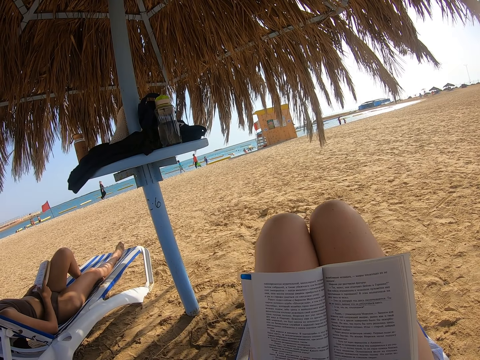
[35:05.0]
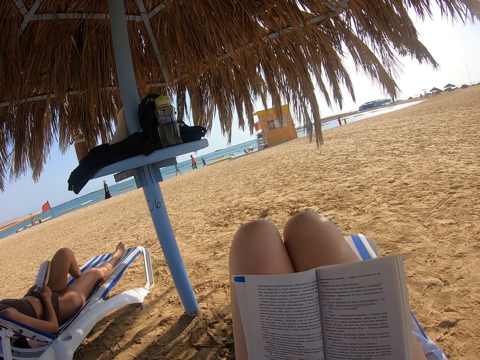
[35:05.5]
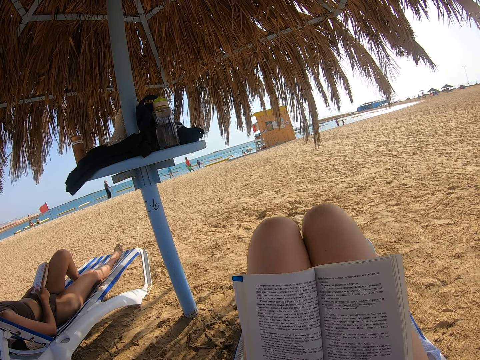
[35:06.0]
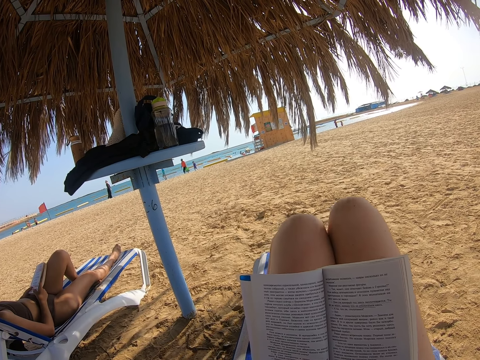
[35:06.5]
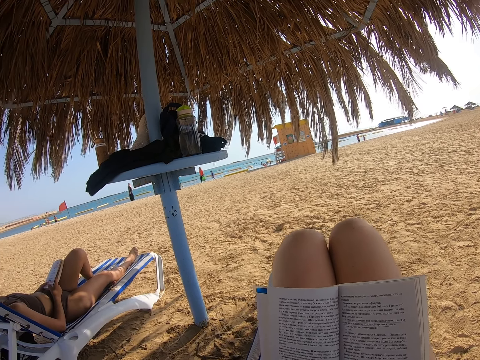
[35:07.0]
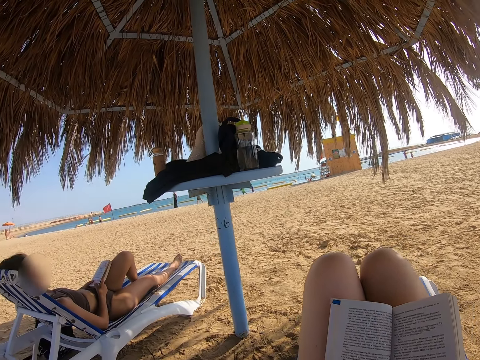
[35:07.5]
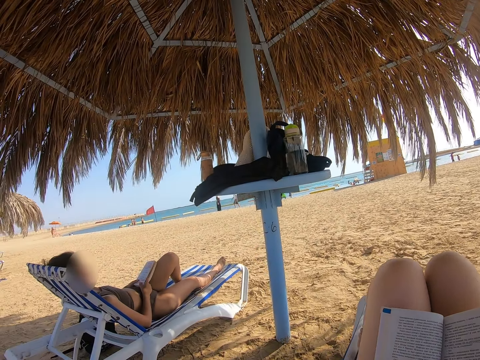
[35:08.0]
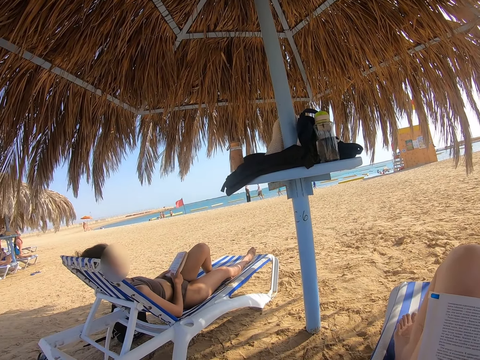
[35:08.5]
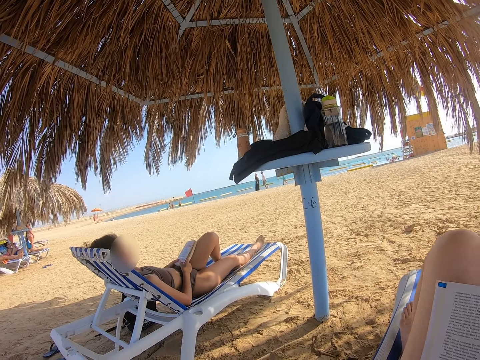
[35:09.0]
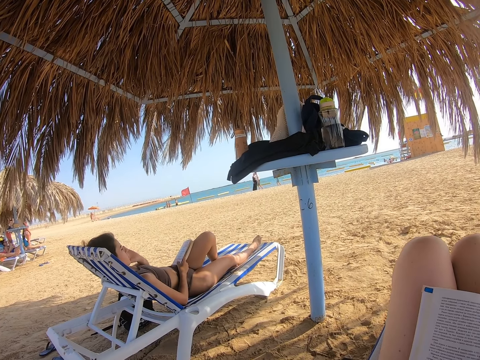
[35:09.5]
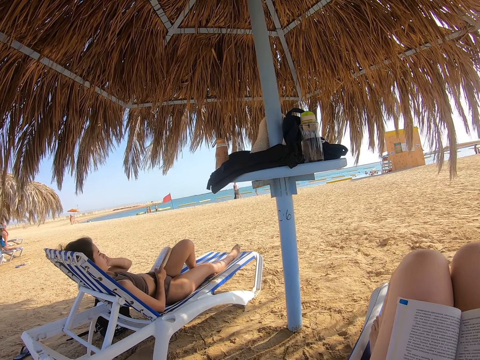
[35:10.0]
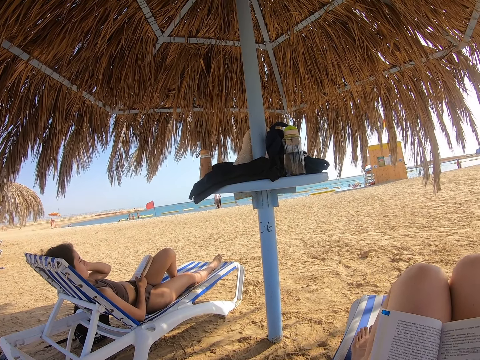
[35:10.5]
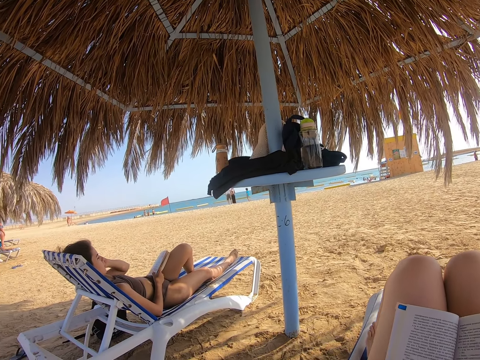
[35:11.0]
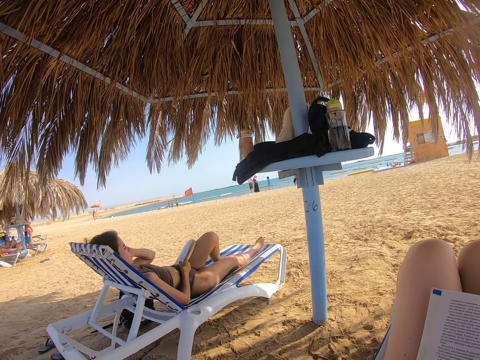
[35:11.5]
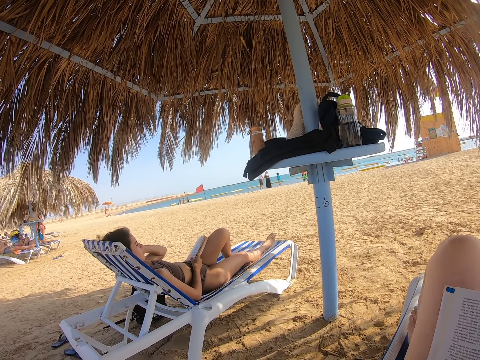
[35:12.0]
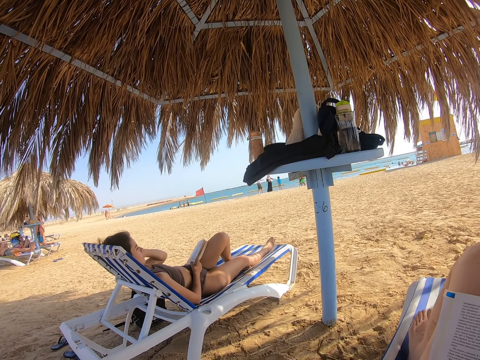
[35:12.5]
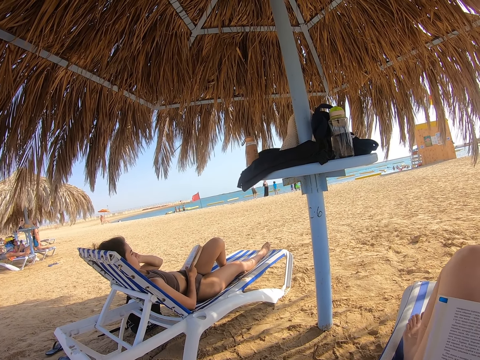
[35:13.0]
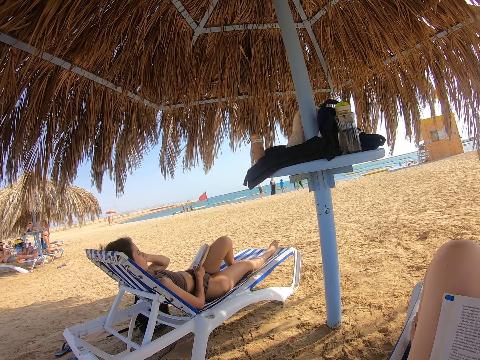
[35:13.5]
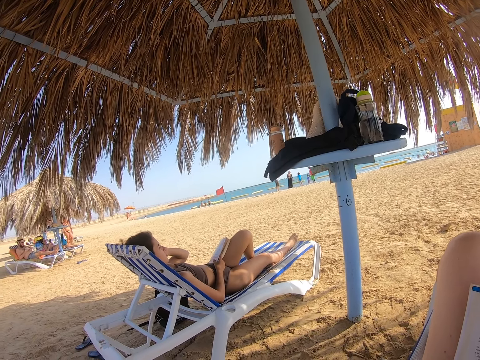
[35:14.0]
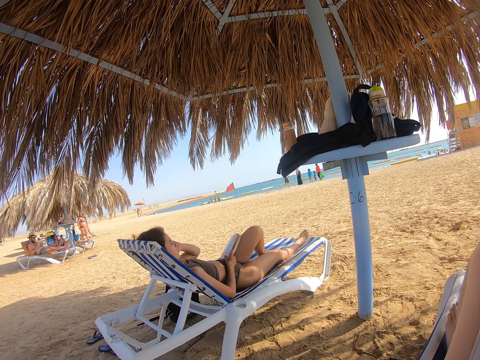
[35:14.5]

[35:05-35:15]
The camera wearer looks around. They look towards the lady.

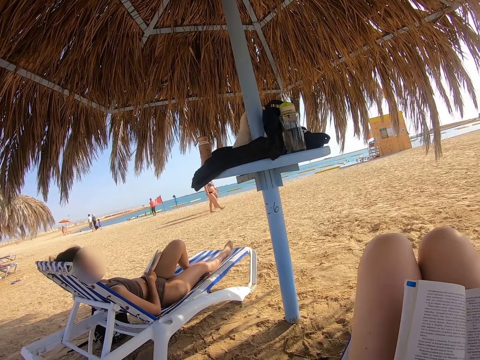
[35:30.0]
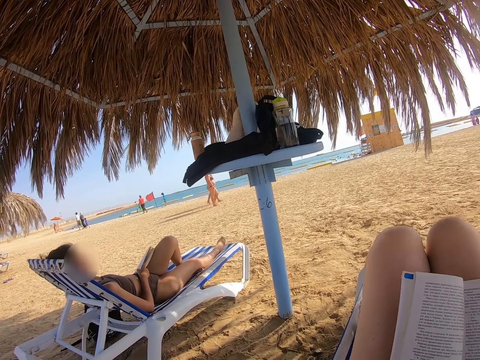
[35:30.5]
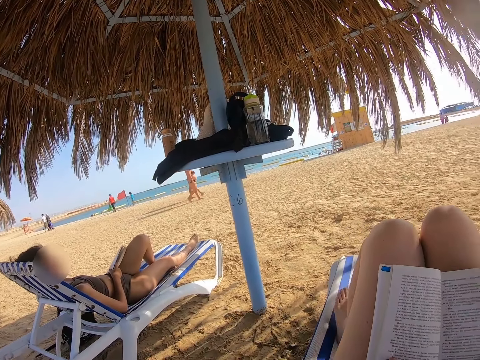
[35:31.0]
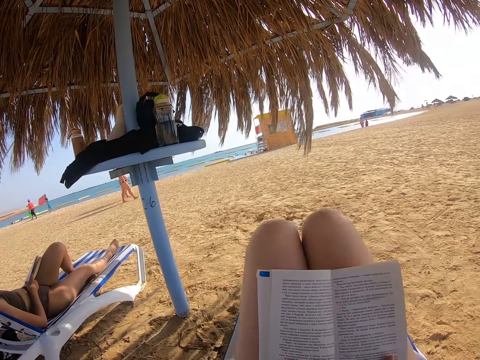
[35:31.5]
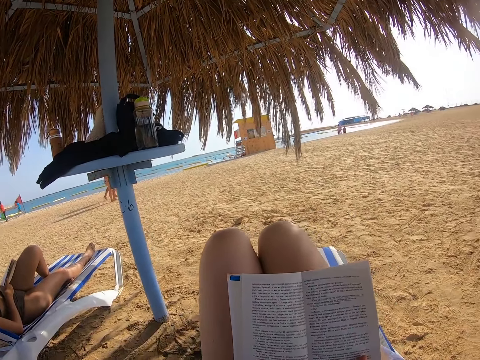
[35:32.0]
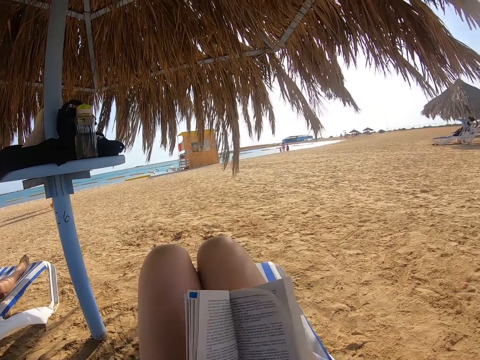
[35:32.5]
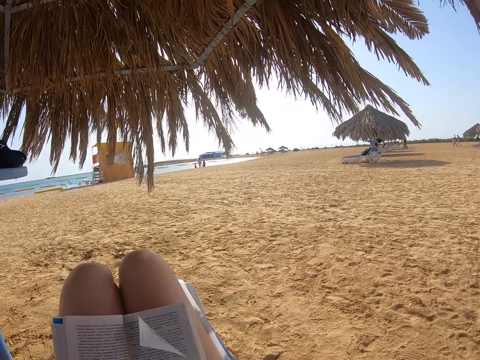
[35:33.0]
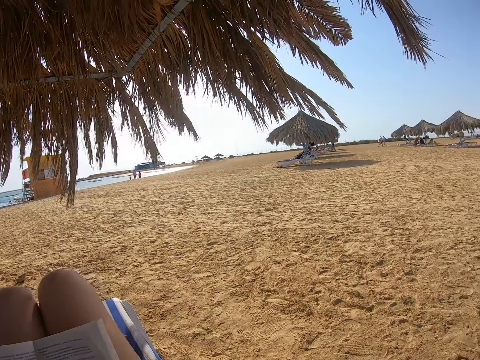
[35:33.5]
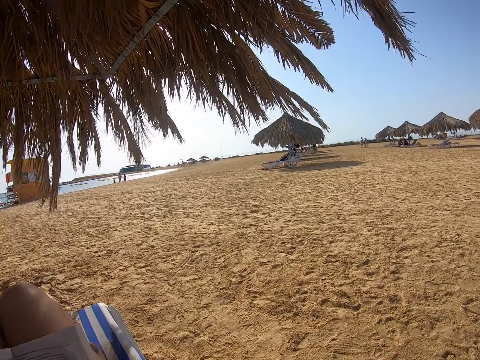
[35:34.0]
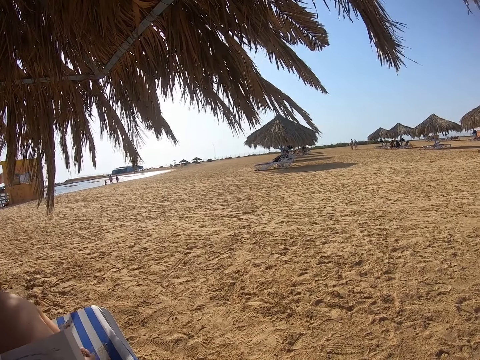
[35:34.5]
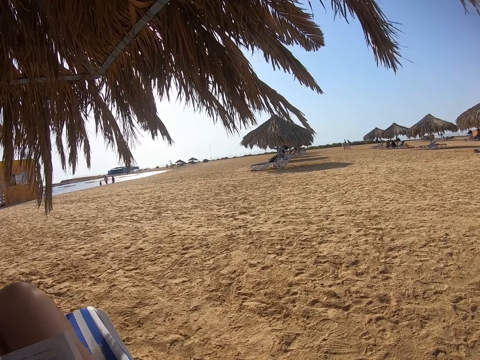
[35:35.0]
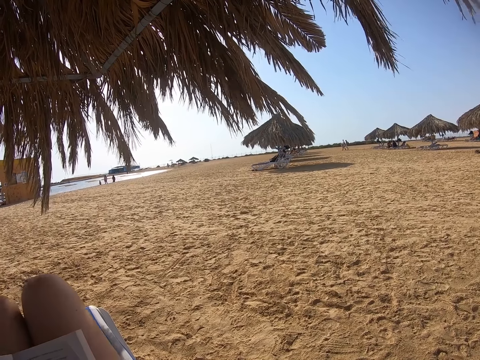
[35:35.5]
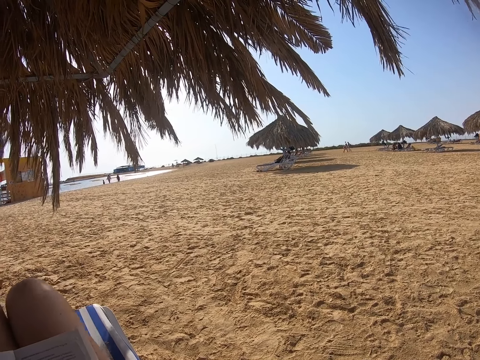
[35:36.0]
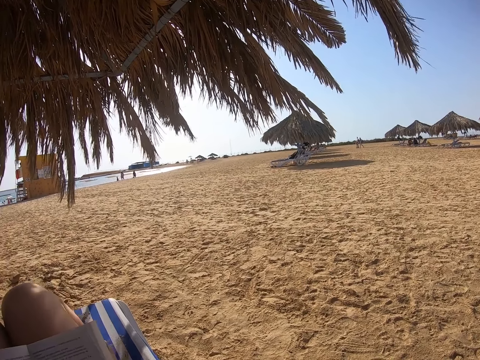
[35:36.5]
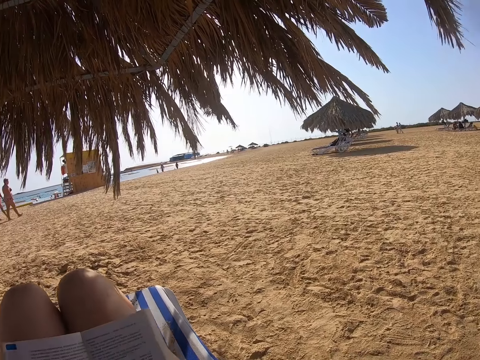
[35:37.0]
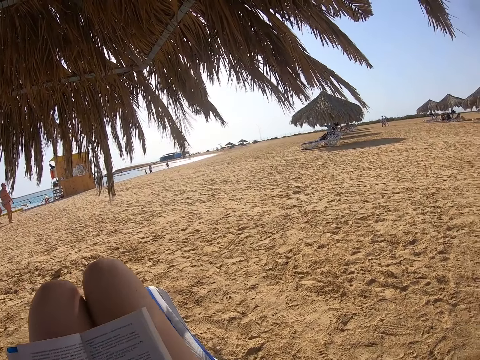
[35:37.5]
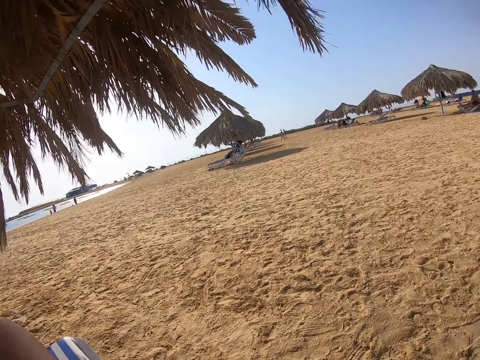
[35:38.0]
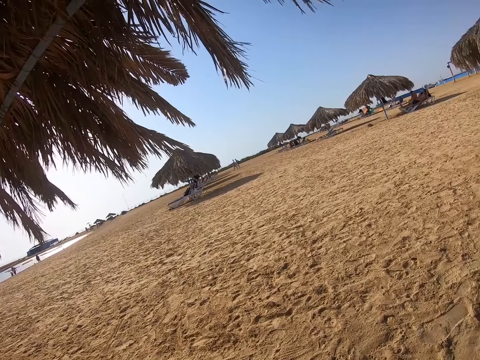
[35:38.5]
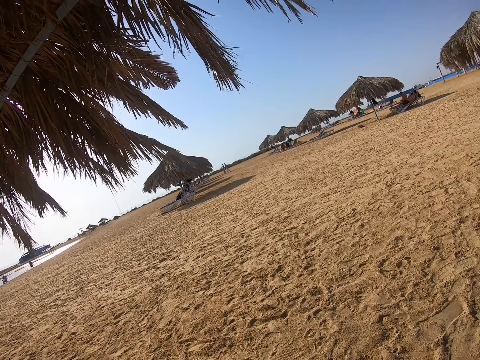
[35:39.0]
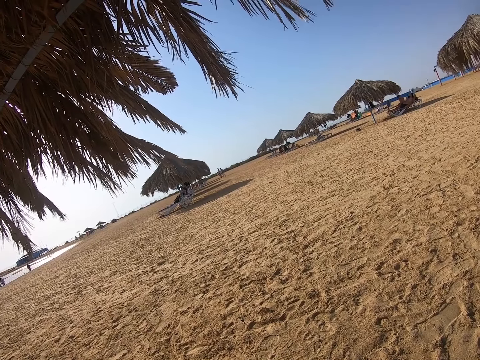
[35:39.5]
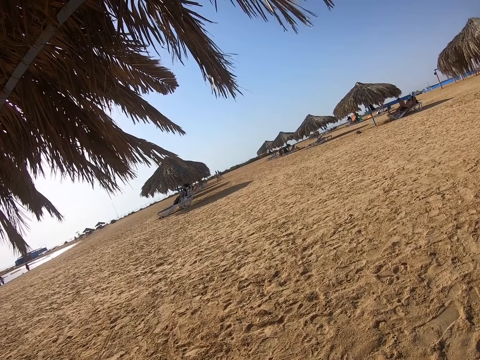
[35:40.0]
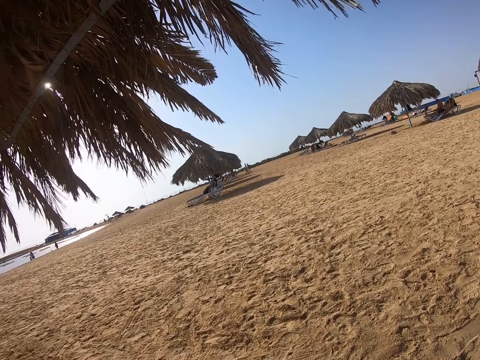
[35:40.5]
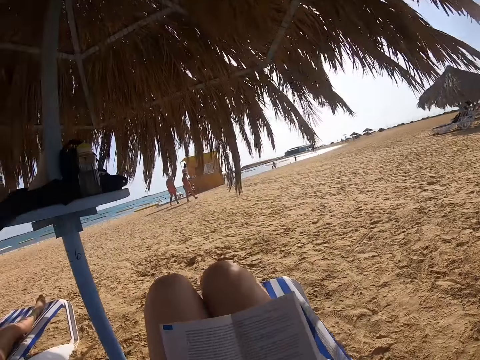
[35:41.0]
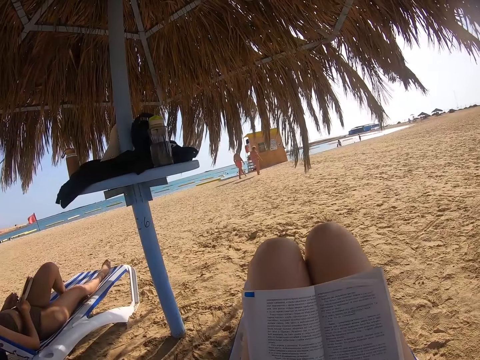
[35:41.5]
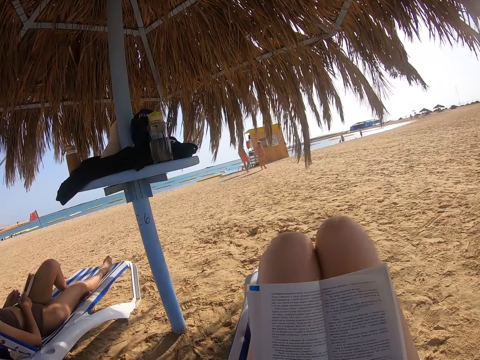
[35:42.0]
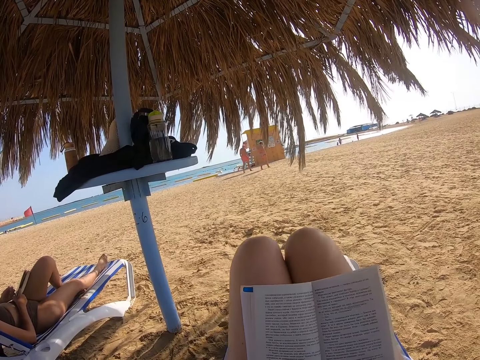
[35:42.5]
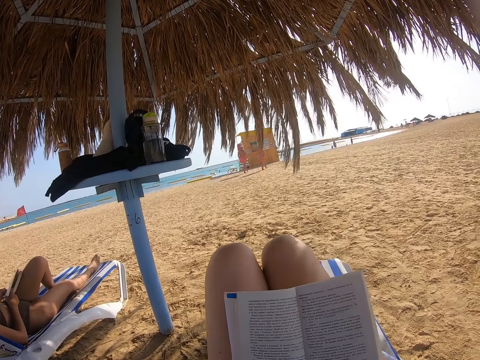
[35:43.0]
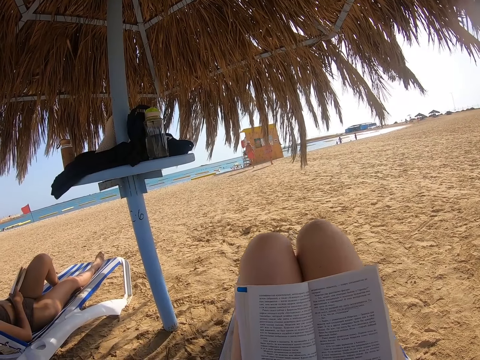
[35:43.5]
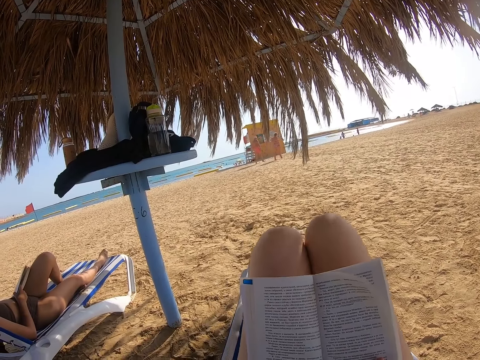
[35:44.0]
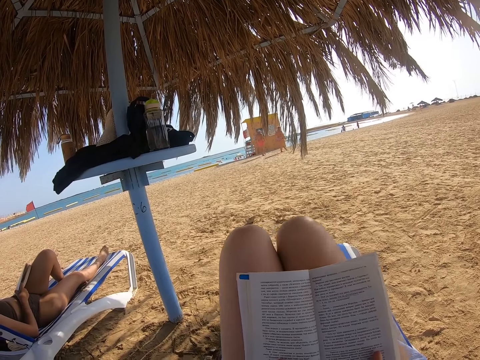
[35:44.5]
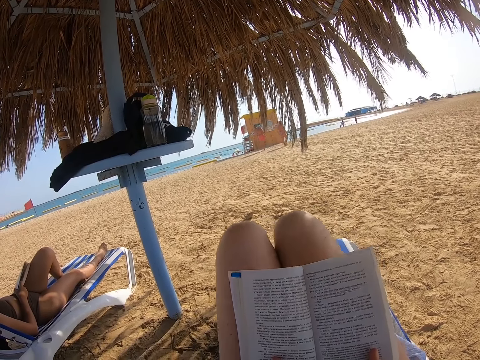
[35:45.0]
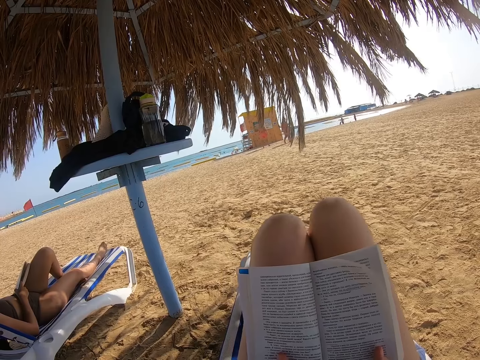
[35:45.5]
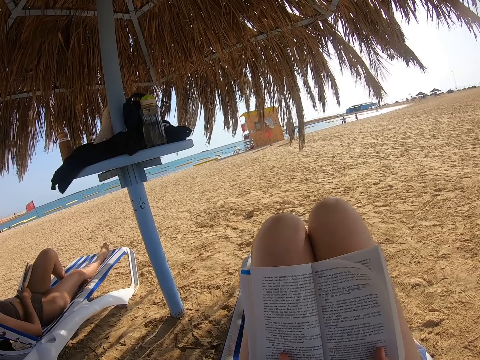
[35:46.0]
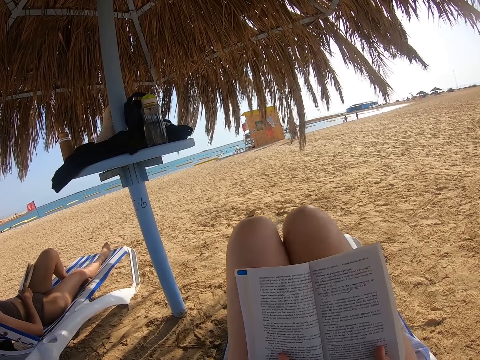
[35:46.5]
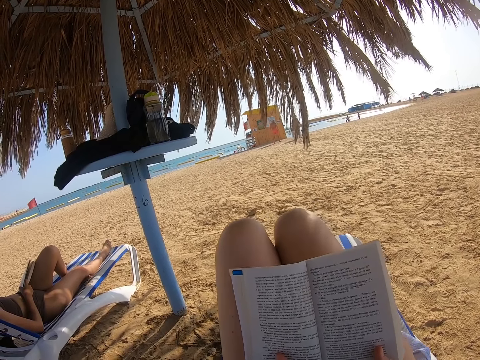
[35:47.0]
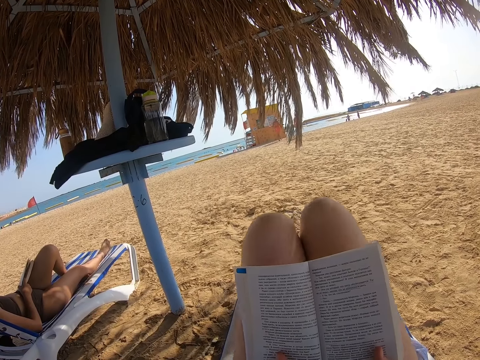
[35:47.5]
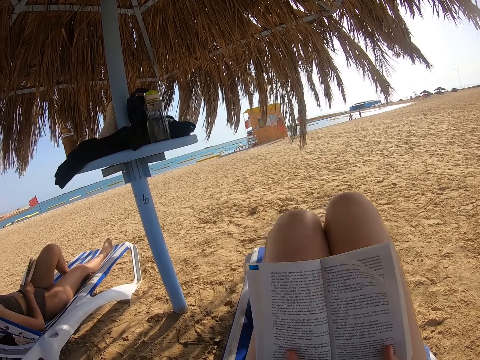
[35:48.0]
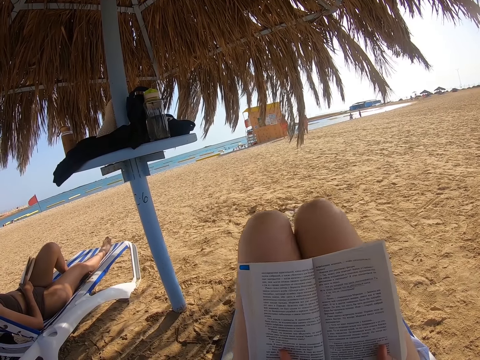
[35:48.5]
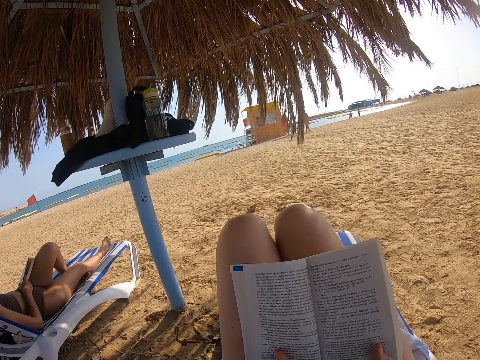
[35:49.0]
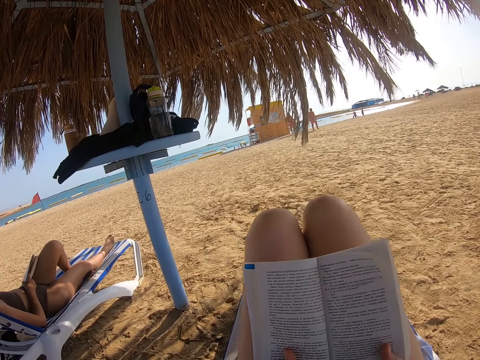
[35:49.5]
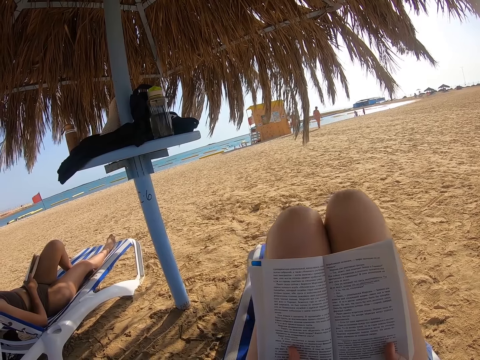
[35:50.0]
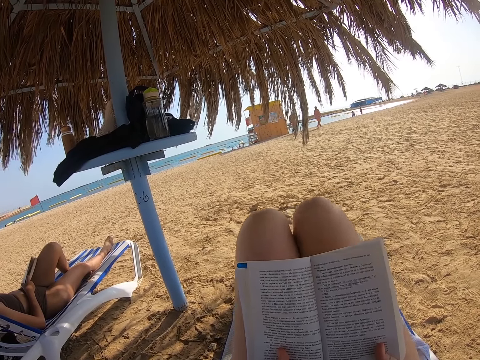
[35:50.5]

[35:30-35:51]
The camera wearer reads the book. They look at a side of the beach. They read the book.
